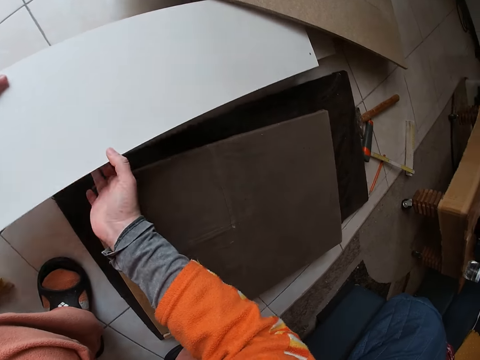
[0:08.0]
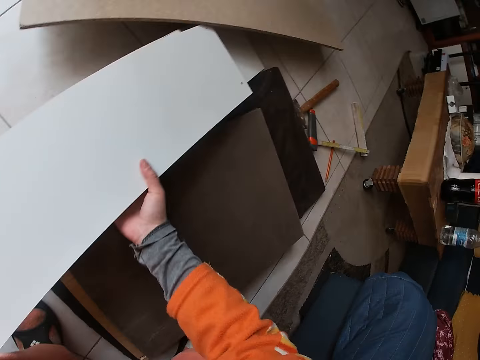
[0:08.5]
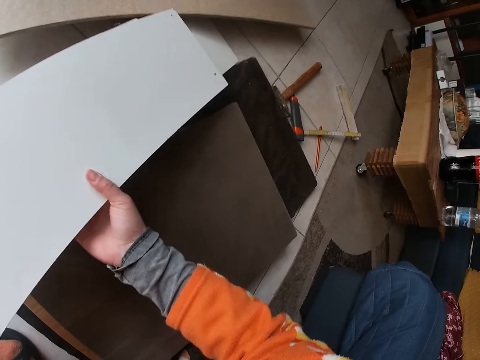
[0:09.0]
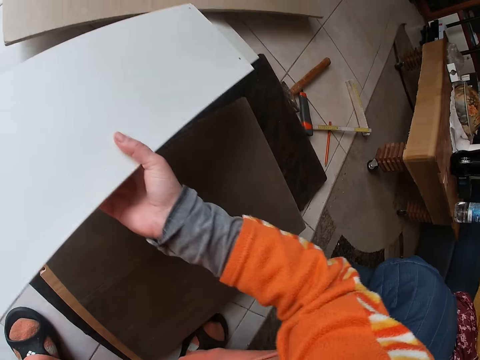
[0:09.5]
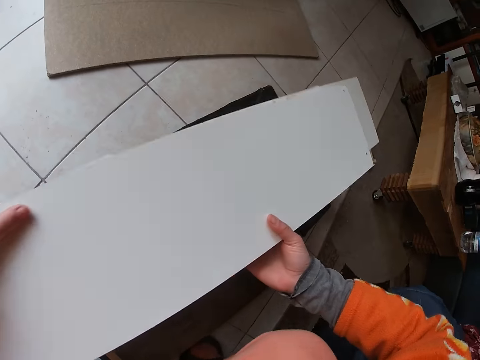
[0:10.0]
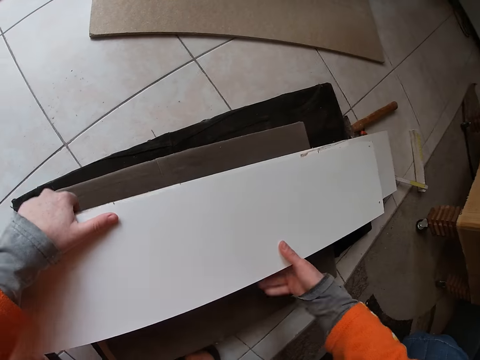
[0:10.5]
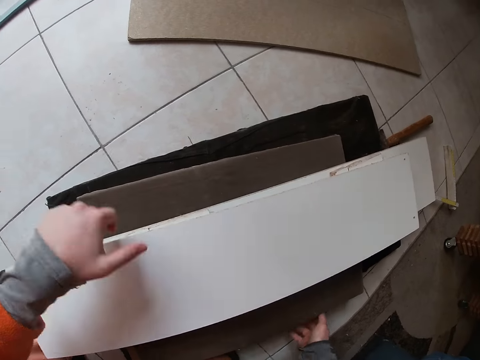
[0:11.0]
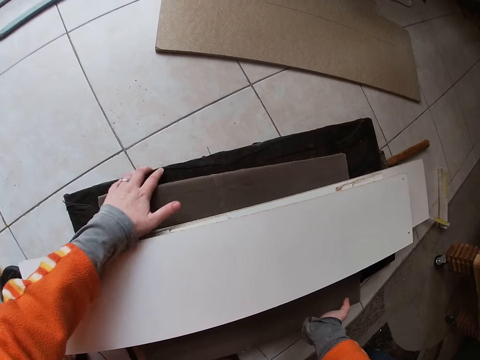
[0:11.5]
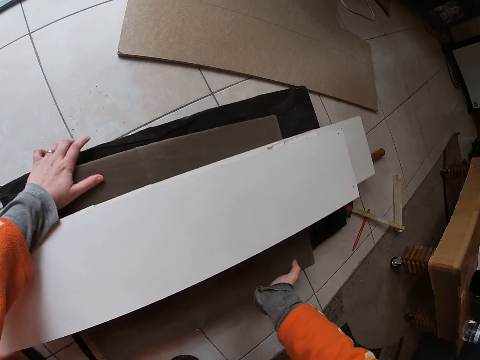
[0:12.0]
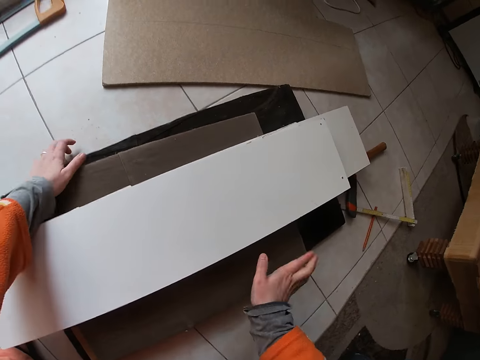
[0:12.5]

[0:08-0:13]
The camera wearer places the white plywood on a stack of plywood placed on the ground. He removes his right hand from the white plywood. He removes his left hand from the white plywood. He moves the stack of plywood slightly with both hands.

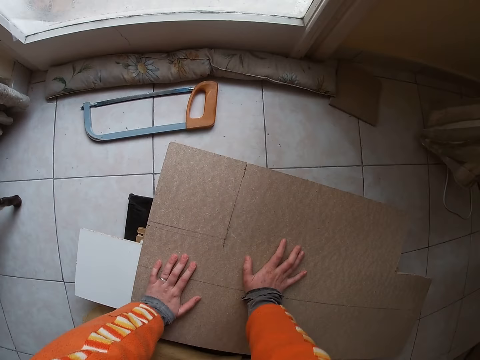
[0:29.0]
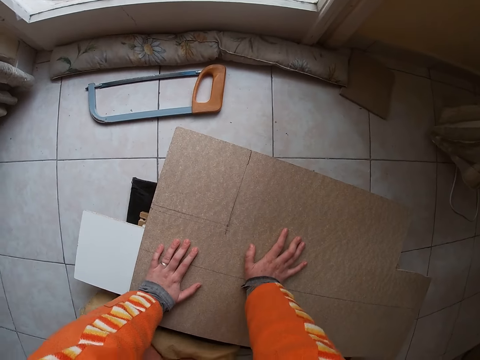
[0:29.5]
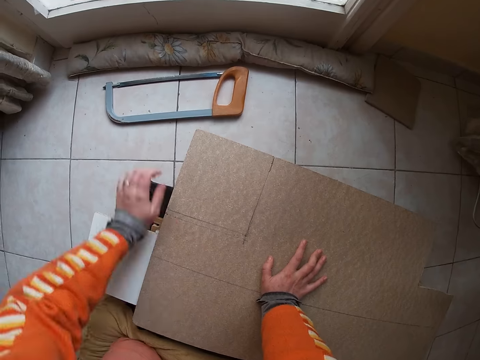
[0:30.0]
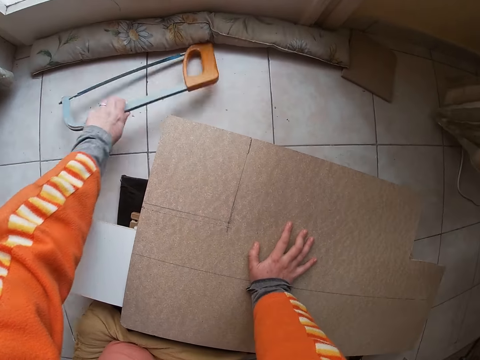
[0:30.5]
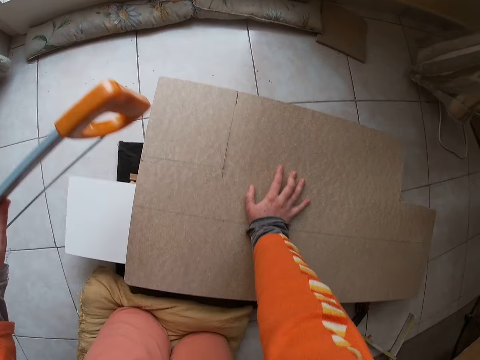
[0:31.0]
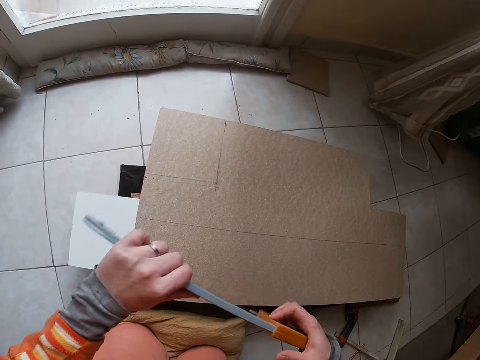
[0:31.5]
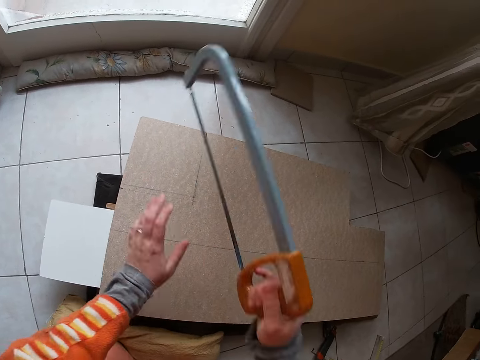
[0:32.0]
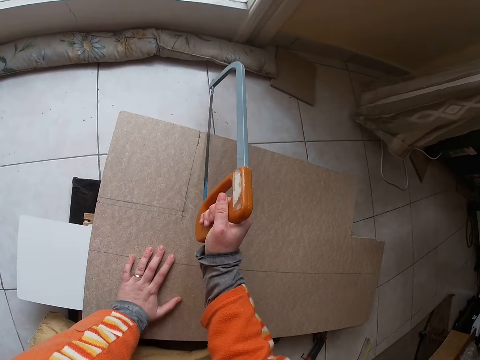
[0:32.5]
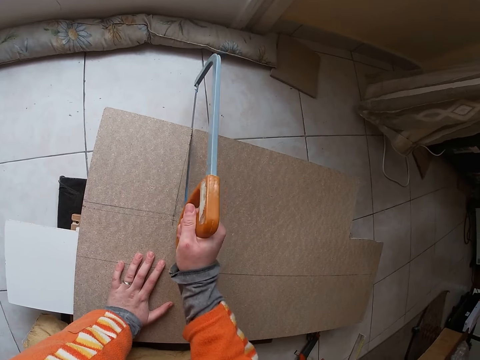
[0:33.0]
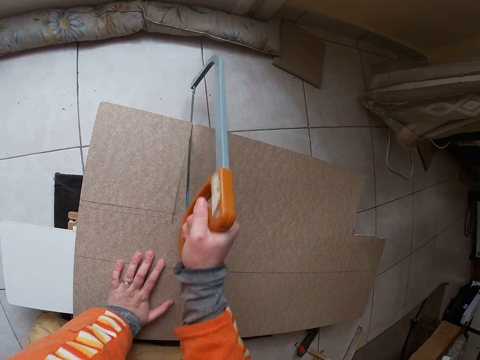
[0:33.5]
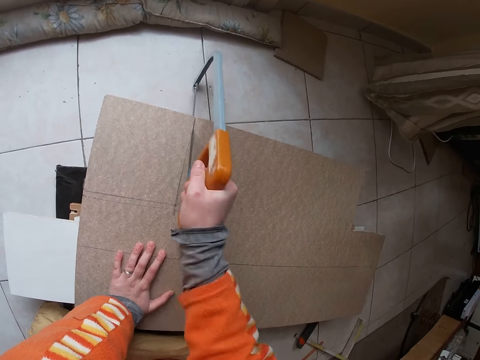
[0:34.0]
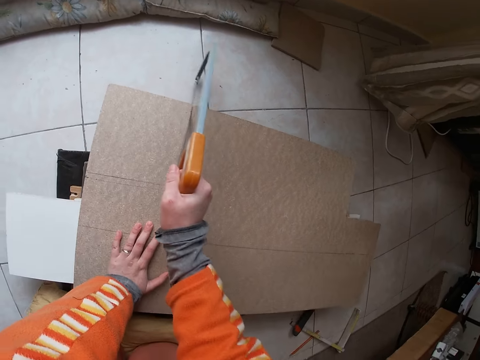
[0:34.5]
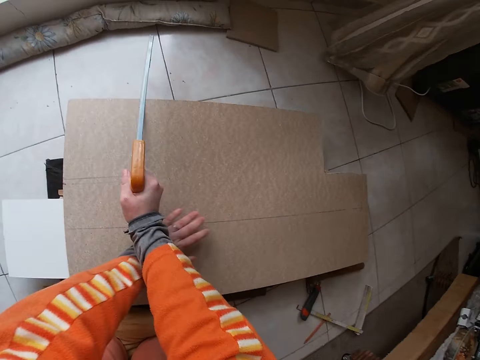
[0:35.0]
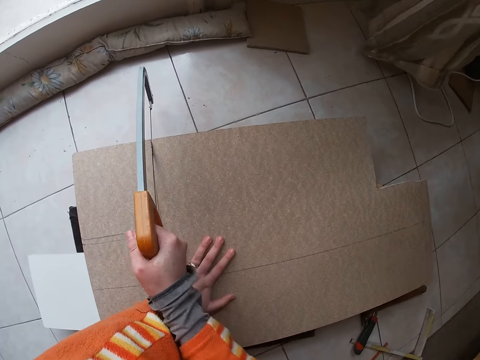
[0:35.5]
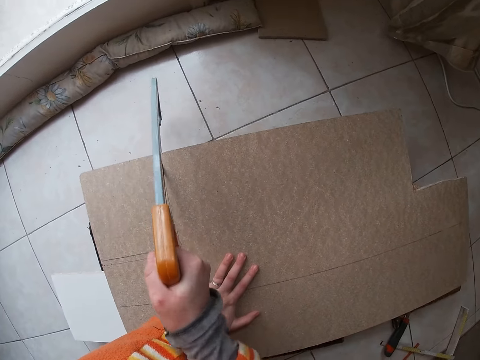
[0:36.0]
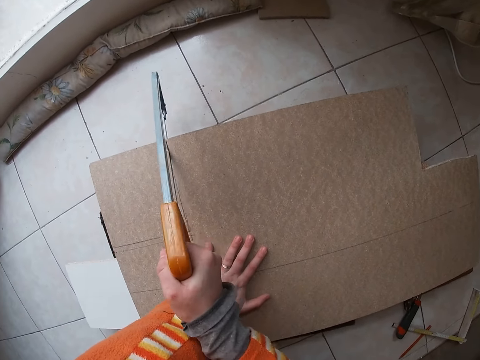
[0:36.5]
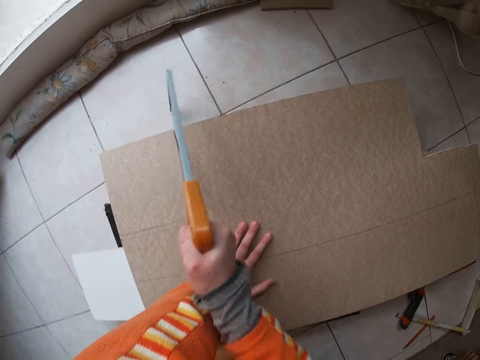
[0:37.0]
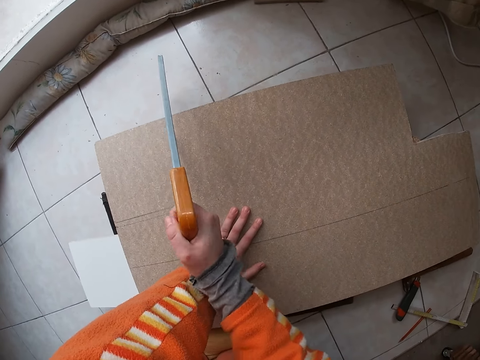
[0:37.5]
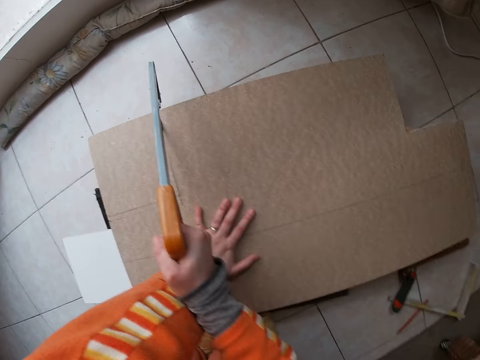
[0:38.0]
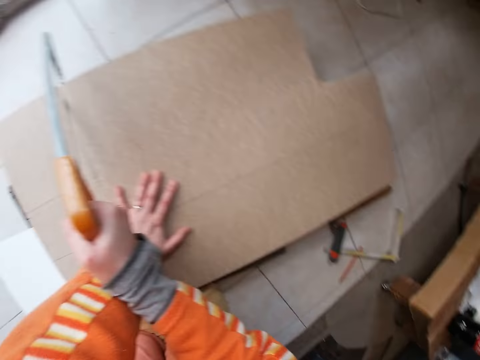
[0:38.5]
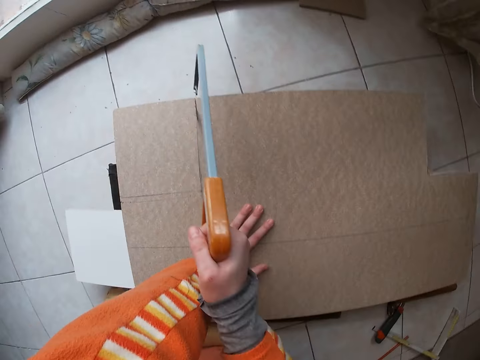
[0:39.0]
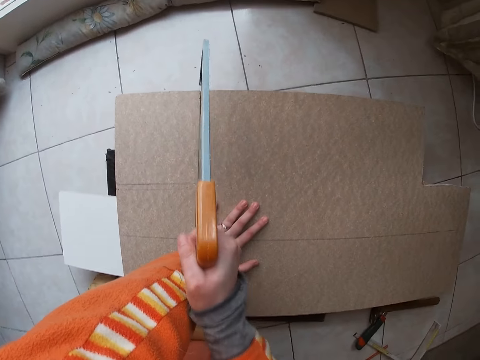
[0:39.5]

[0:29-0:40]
The camera wearer removes his left hand from the plywood. He picks up a hacksaw or wood saw with his left hand from the ground. He holds the wood saw with both hands. He passes the hacksaw from his left hand to his right hand. He places his left hand on the plywood. He cuts the plywood with the hacksaw in his right hand. He supports the piece of wood with a hand.

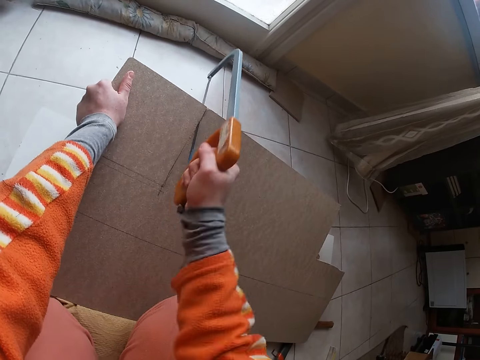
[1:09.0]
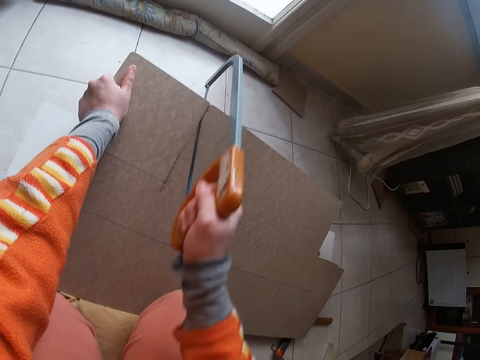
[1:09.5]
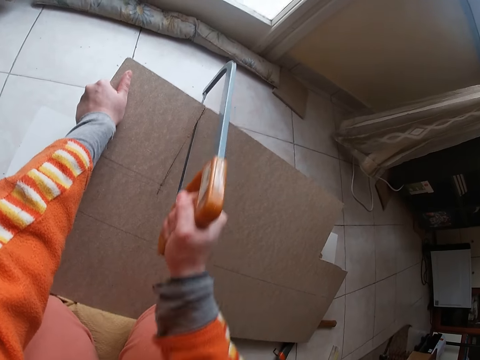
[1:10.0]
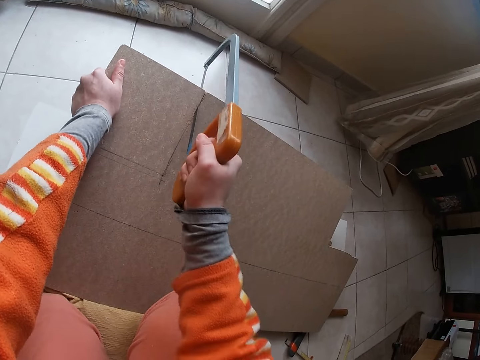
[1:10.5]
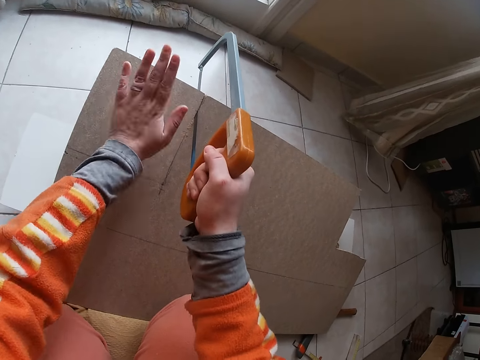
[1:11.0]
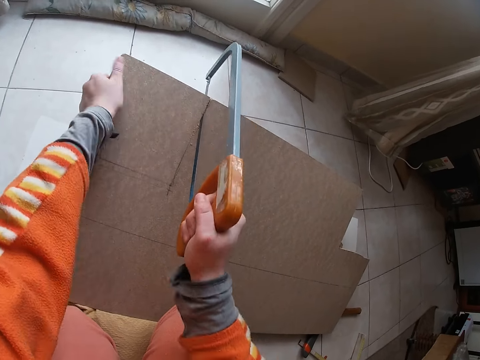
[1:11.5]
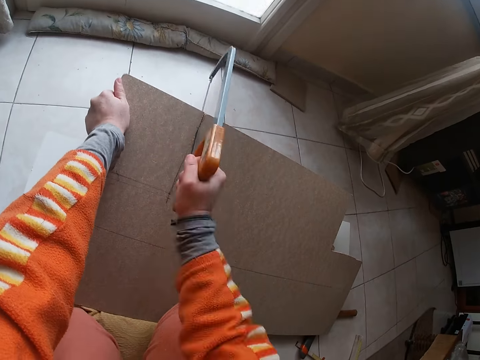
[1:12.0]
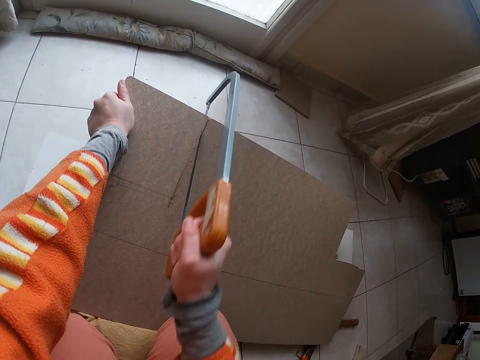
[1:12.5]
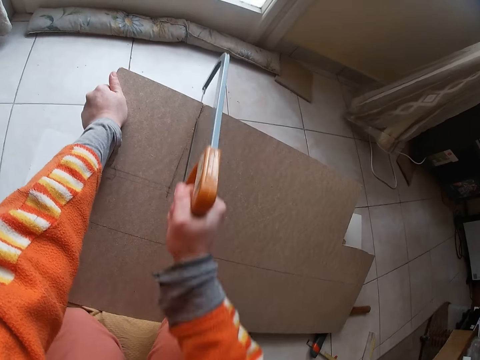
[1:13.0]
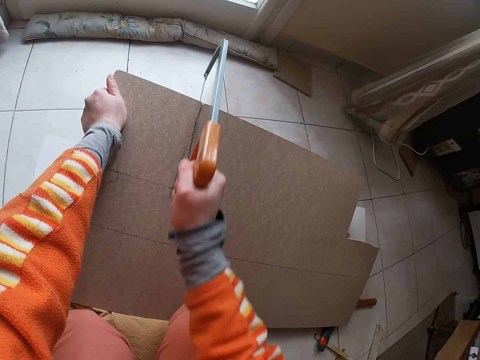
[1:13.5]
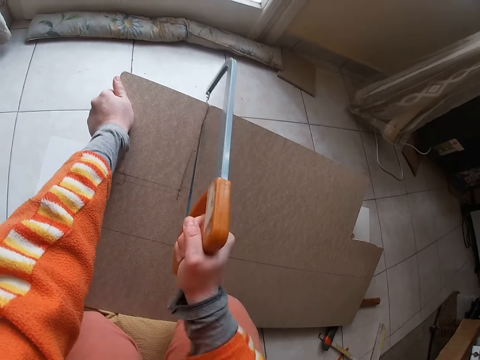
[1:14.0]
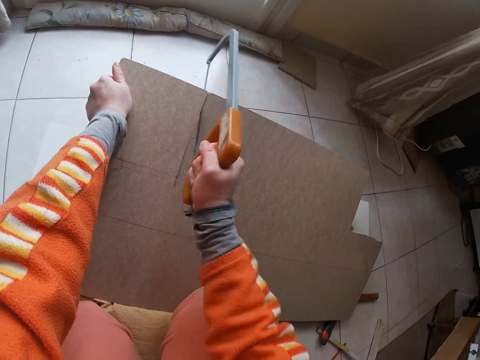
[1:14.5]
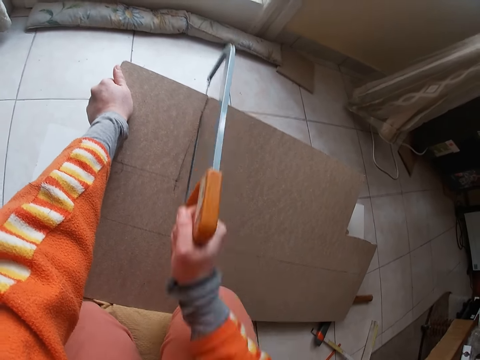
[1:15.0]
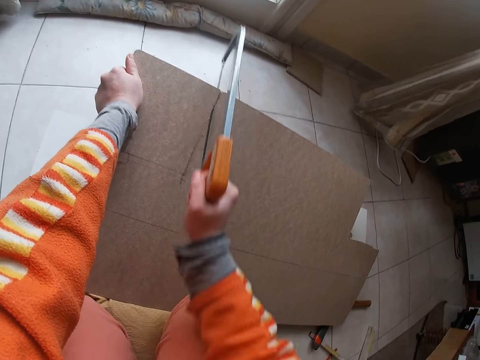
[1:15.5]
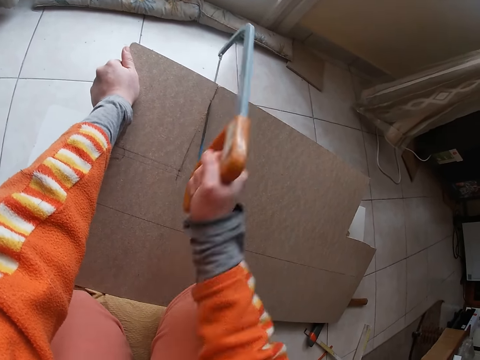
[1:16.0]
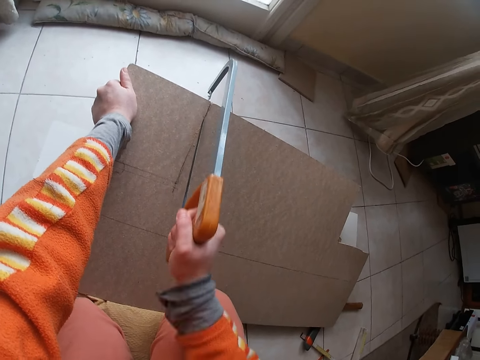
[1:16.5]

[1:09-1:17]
The camera wearer hits the plywood with his left hand. He cuts the plywood with the hacksaw in his right hand.

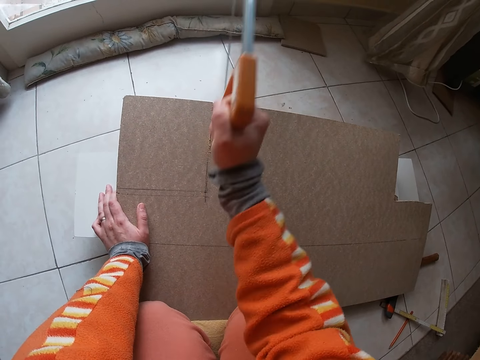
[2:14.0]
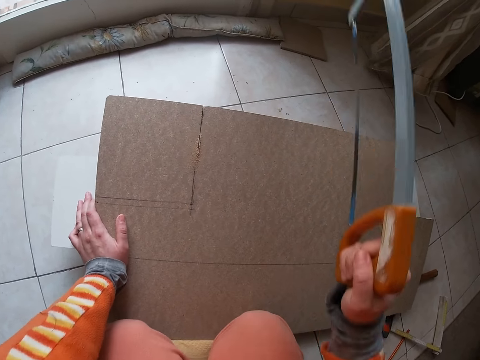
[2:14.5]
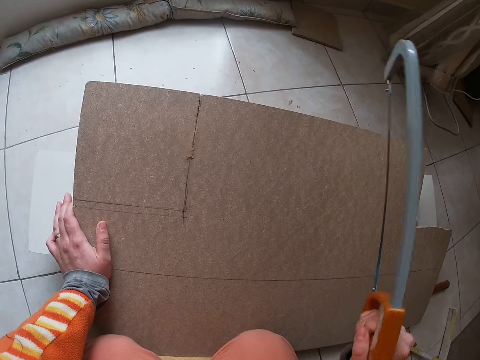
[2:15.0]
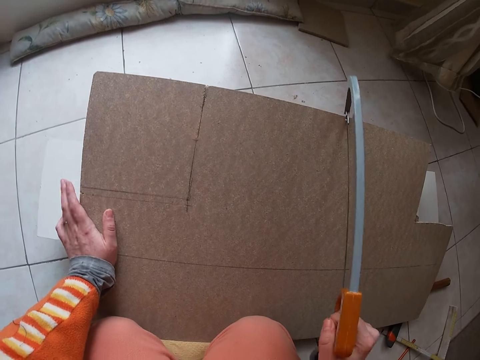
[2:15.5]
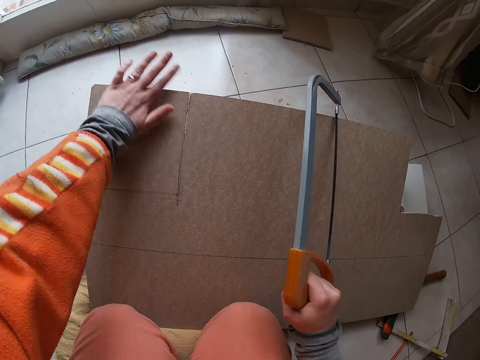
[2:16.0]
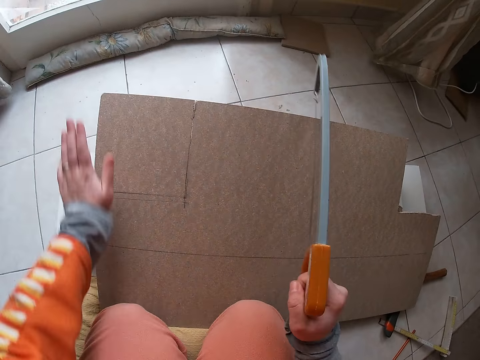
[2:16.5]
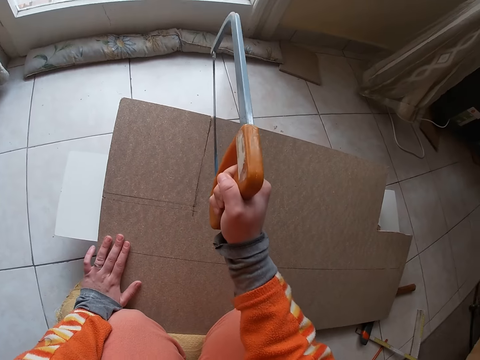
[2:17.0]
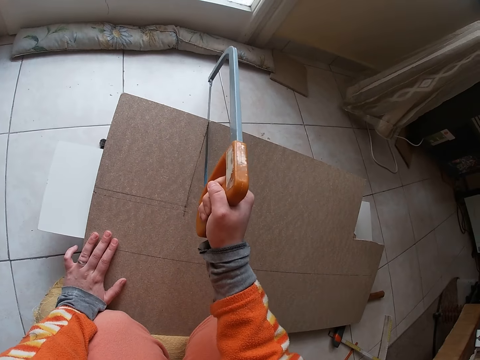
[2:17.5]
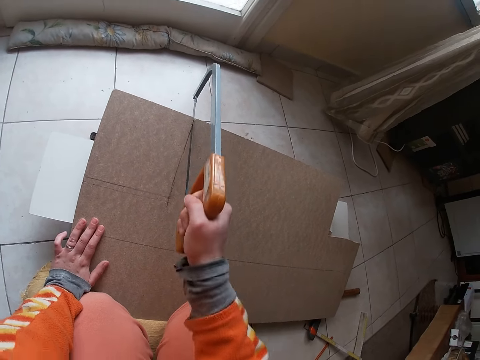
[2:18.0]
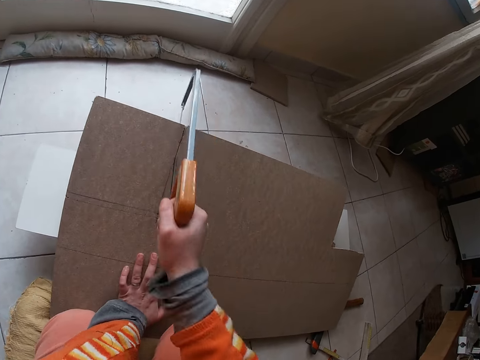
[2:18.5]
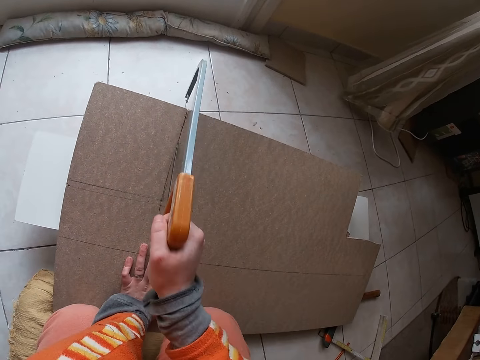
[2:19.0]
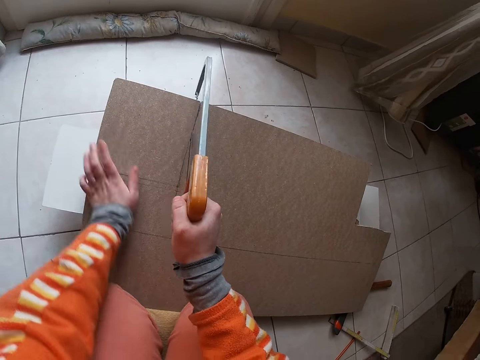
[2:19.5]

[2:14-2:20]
The camera wearer dusts the surface of the plywood with his left hand. He cuts the plywood with the hacksaw in his right hand.
